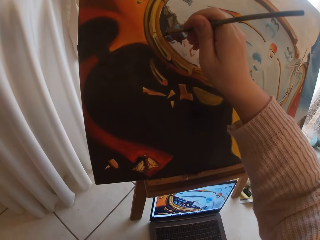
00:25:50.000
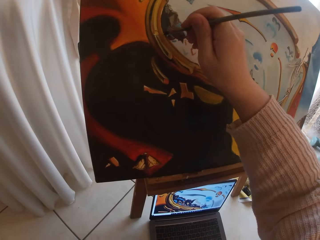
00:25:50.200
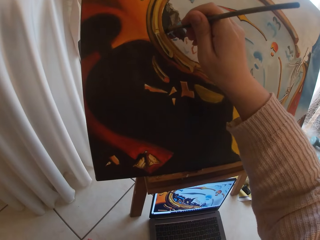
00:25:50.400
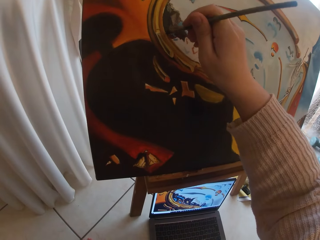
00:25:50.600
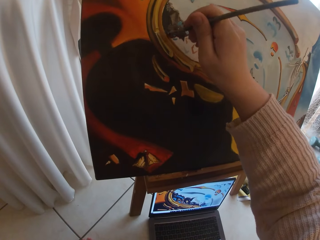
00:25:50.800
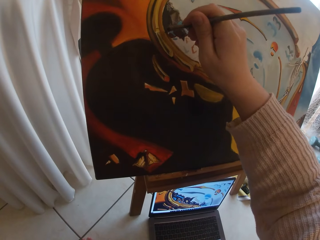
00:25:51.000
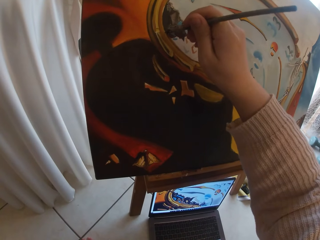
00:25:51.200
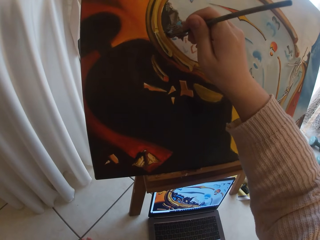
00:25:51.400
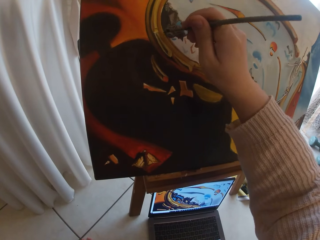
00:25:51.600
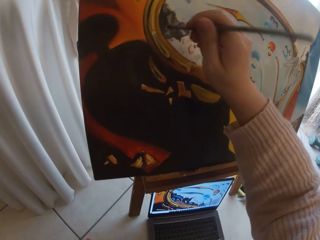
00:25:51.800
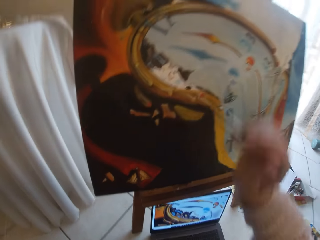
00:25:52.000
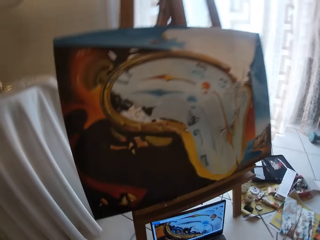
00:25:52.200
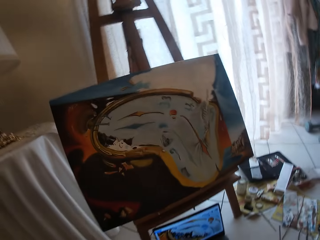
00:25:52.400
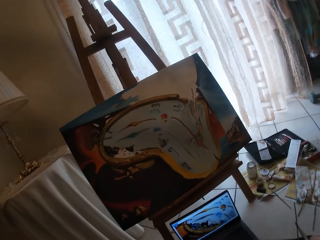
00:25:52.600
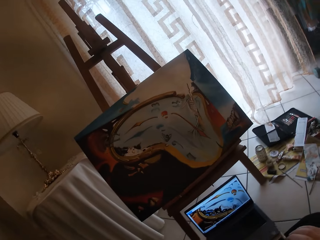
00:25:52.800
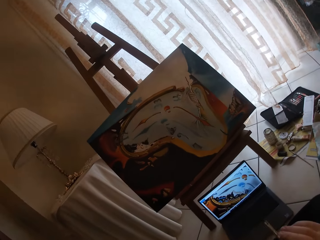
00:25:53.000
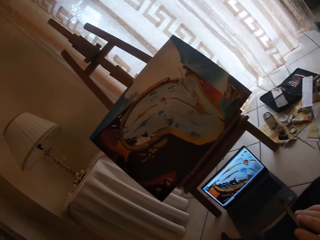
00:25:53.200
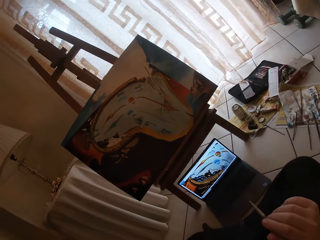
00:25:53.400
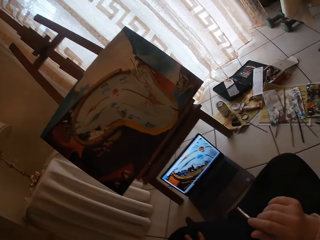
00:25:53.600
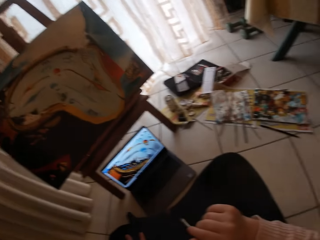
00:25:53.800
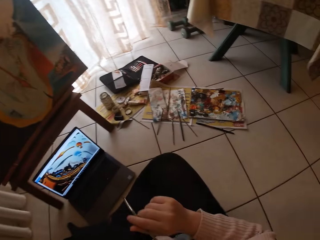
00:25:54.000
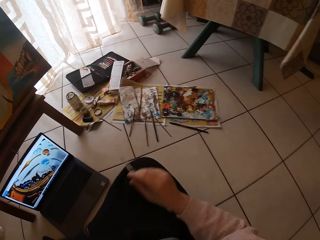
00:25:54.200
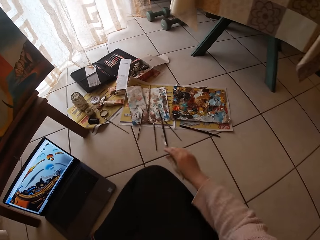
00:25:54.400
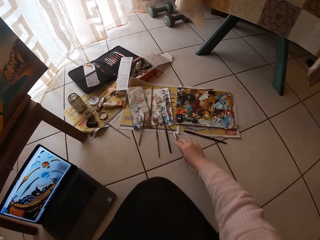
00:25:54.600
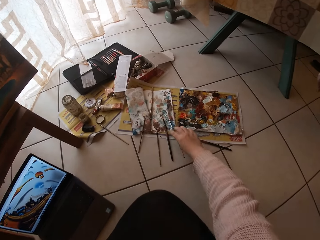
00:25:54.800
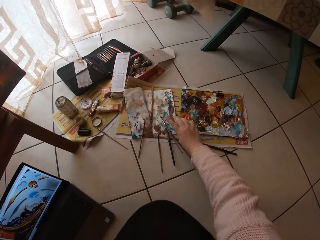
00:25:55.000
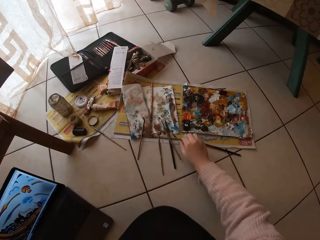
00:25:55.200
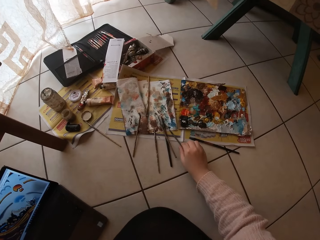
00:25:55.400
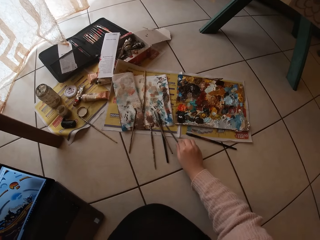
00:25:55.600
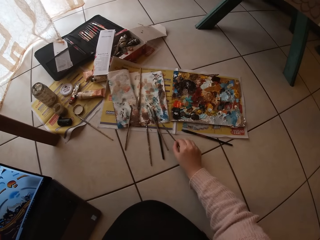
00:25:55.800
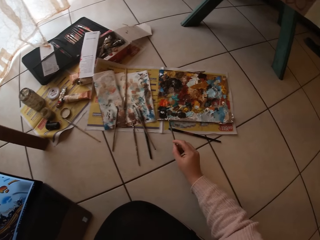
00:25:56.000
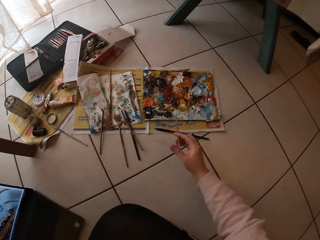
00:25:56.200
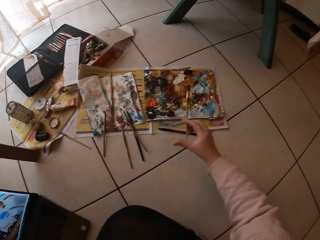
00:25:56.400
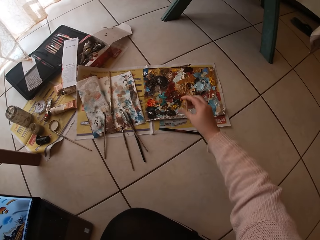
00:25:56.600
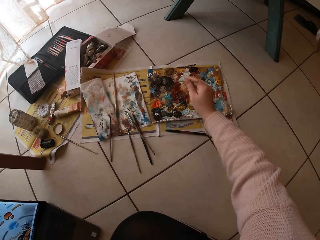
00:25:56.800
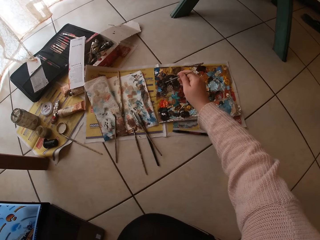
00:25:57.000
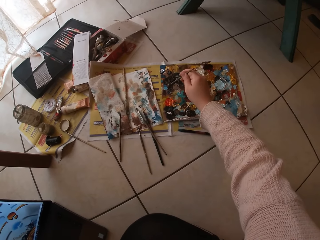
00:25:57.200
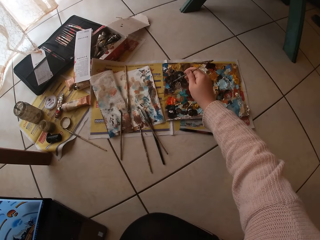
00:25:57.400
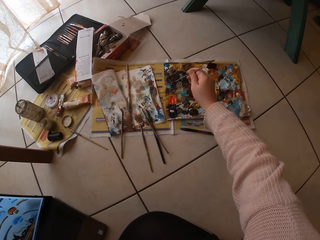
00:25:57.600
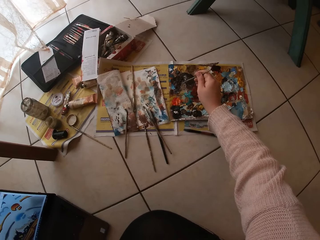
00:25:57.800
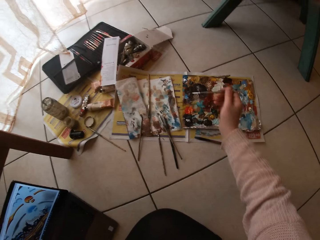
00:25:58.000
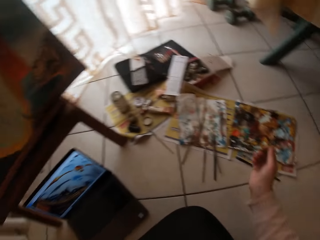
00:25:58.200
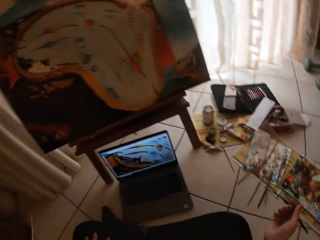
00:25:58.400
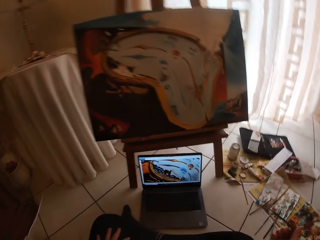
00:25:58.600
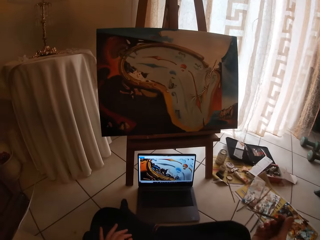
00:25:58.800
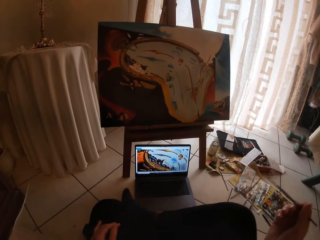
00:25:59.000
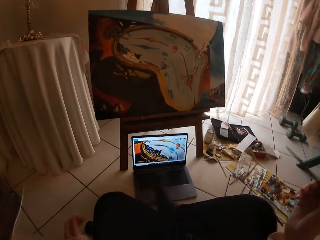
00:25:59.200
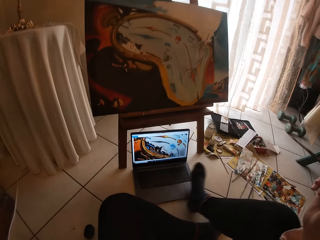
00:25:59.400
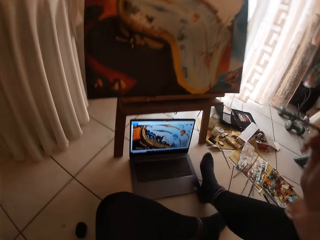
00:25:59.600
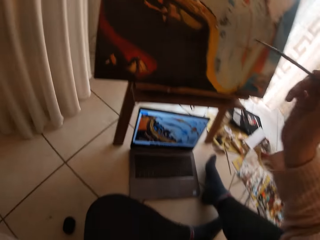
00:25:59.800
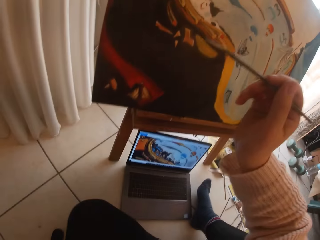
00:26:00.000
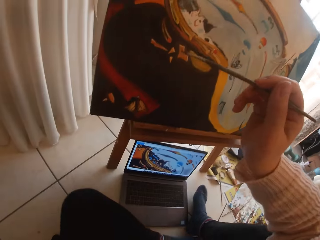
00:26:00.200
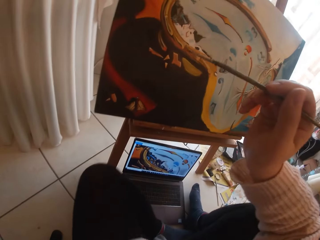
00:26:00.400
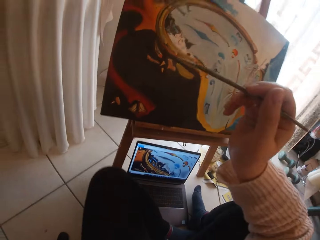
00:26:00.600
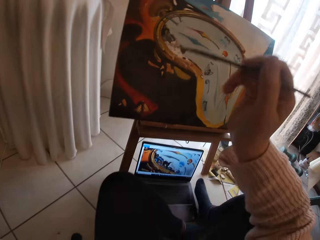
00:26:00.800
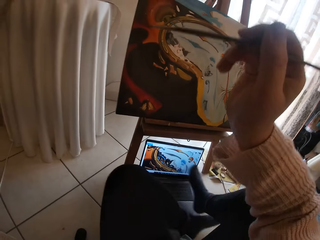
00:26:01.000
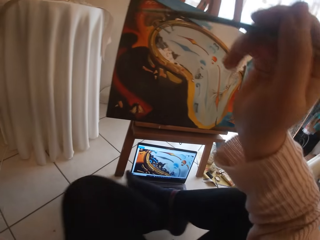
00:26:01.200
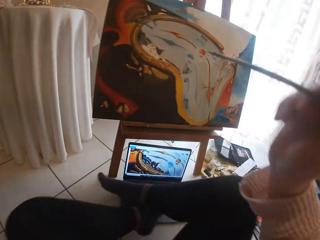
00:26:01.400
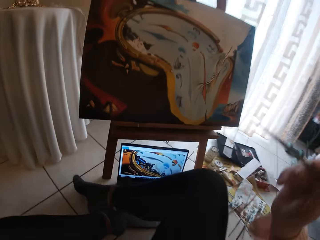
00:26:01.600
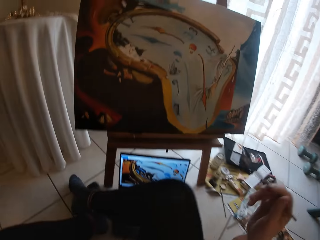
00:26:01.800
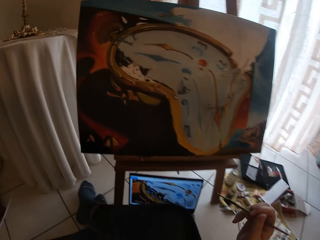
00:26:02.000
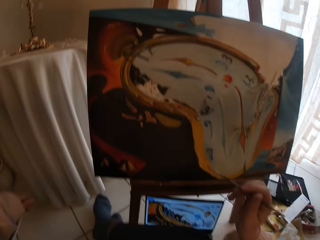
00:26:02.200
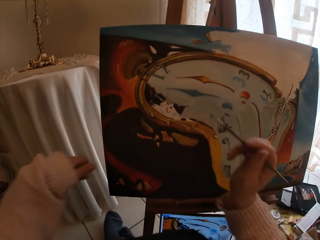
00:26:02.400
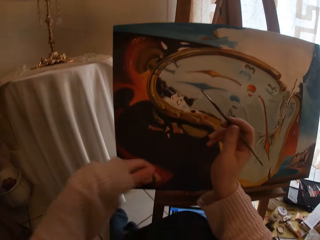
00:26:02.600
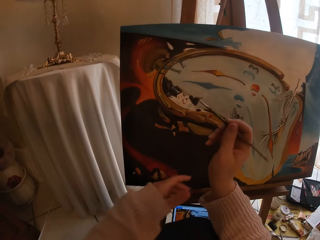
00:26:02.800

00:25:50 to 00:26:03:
The camera wearer paints with the brush. They stop painting. They look at the laptop. They put the brush on the floor. They pick up another brush from the floor. They swirl the brush on the colour palette and dip the brush in the paint. They look at the laptop. They move near to the painting.

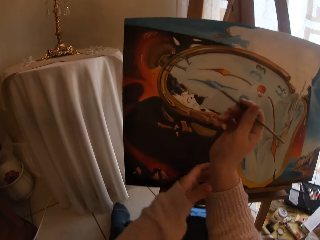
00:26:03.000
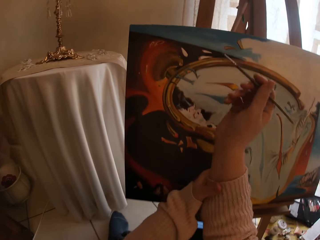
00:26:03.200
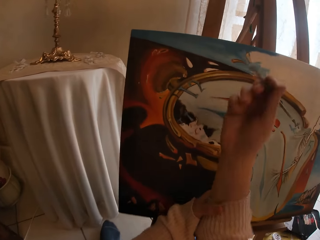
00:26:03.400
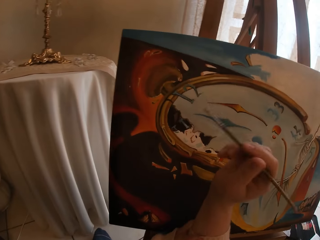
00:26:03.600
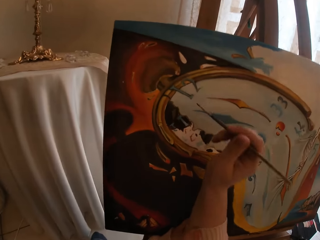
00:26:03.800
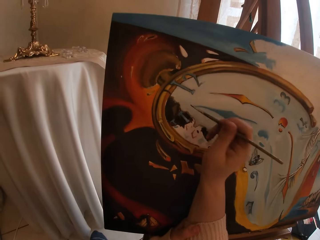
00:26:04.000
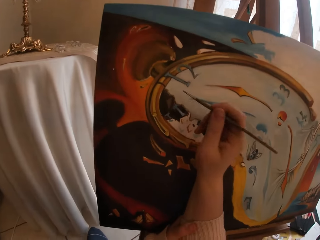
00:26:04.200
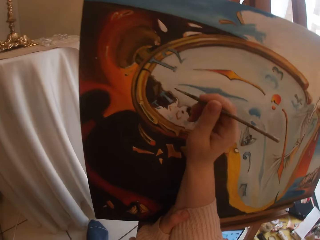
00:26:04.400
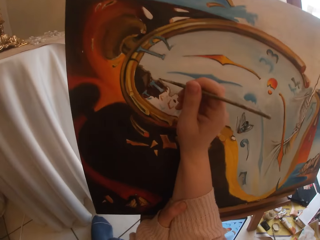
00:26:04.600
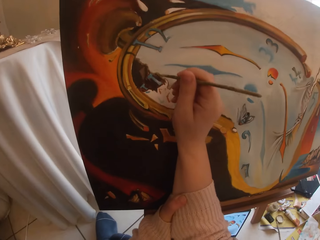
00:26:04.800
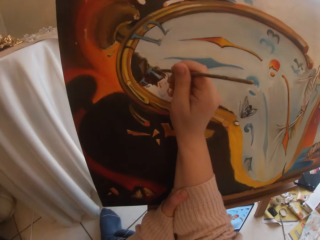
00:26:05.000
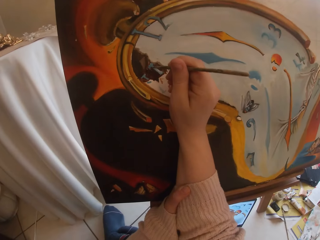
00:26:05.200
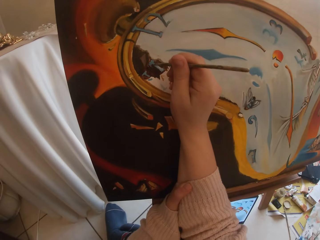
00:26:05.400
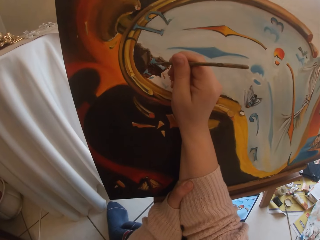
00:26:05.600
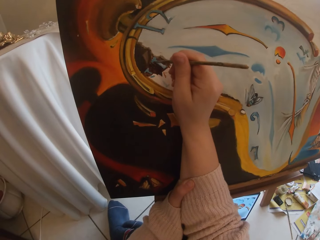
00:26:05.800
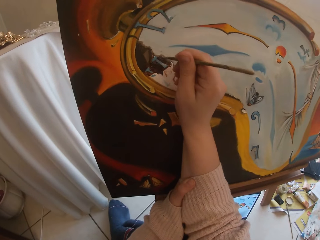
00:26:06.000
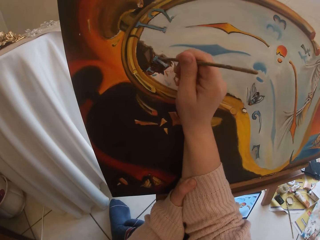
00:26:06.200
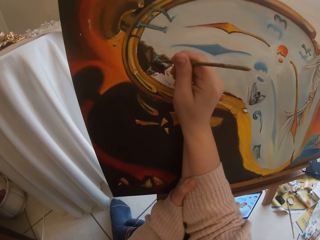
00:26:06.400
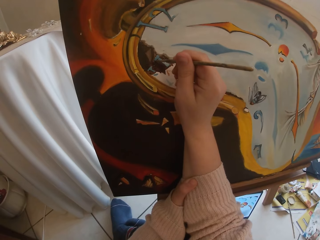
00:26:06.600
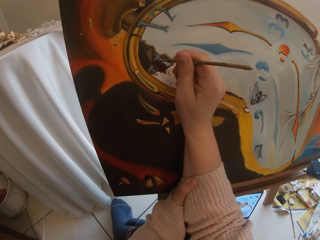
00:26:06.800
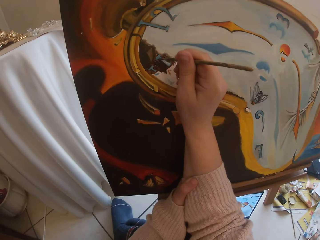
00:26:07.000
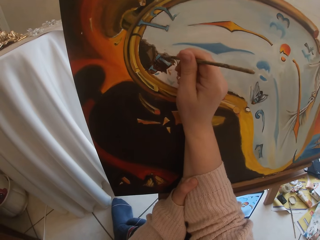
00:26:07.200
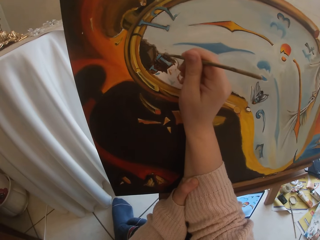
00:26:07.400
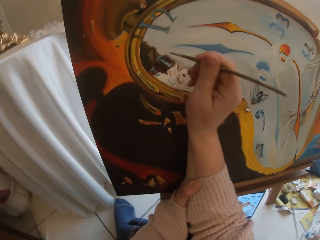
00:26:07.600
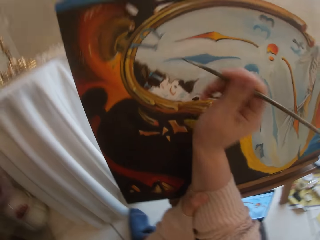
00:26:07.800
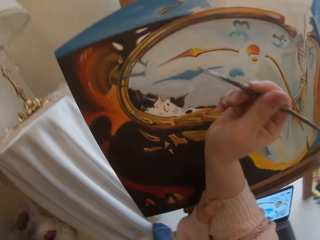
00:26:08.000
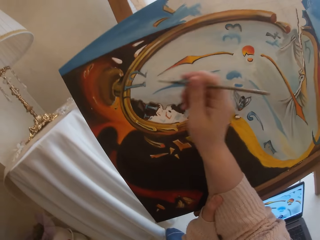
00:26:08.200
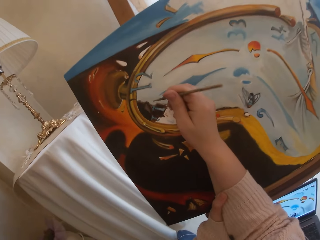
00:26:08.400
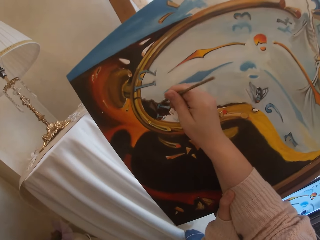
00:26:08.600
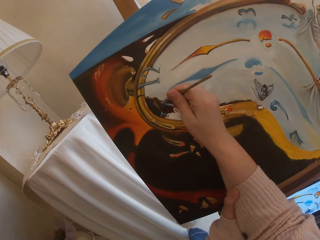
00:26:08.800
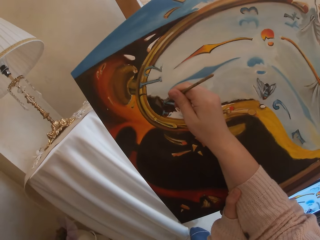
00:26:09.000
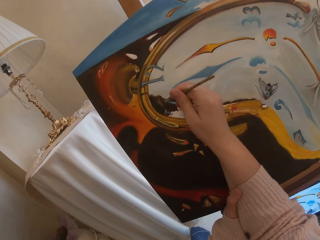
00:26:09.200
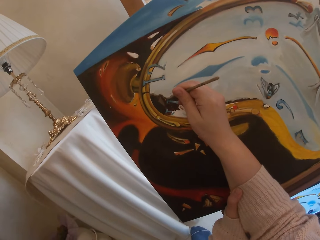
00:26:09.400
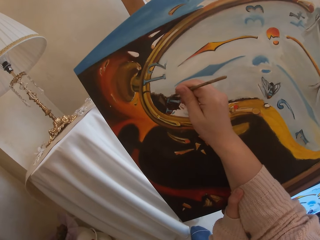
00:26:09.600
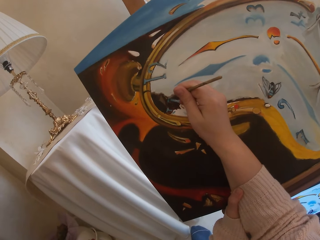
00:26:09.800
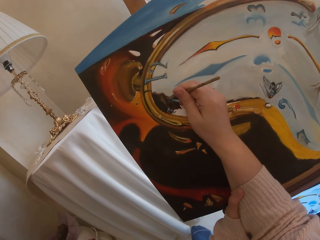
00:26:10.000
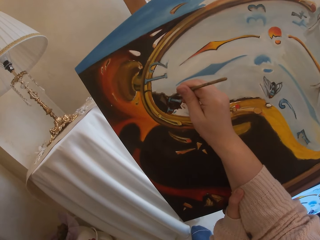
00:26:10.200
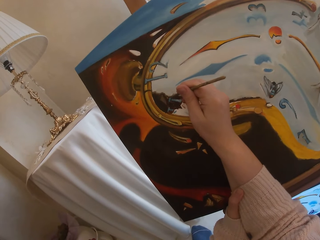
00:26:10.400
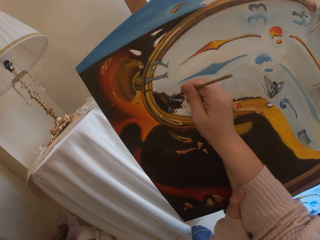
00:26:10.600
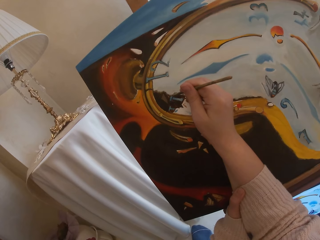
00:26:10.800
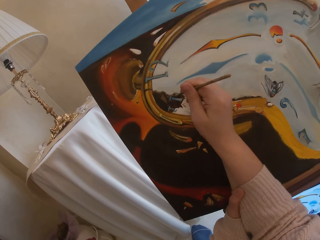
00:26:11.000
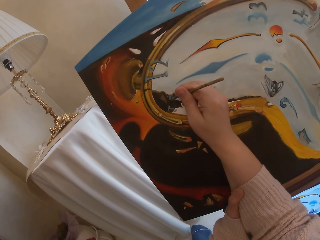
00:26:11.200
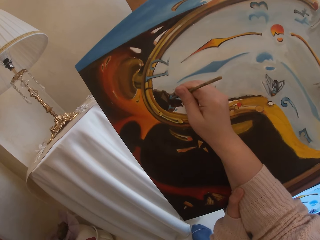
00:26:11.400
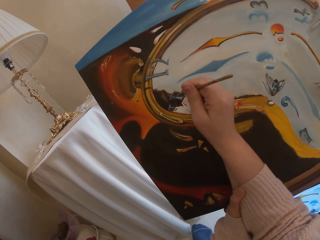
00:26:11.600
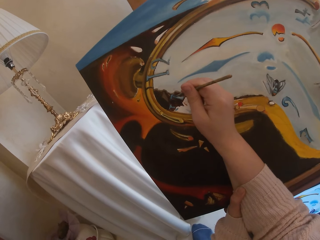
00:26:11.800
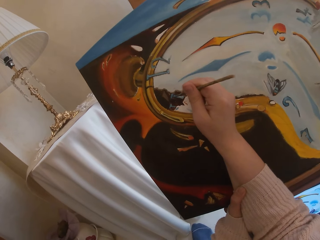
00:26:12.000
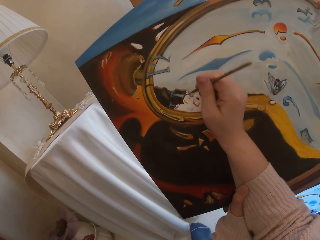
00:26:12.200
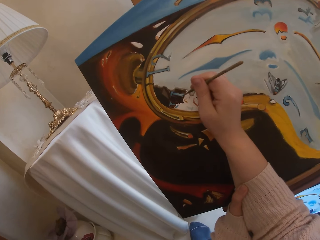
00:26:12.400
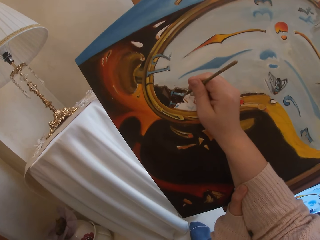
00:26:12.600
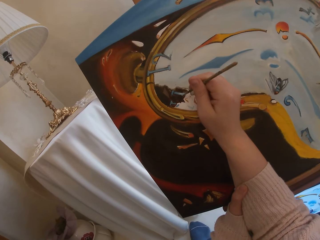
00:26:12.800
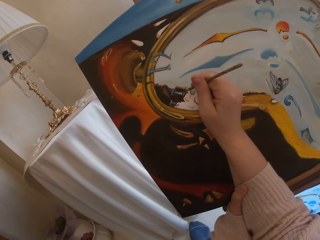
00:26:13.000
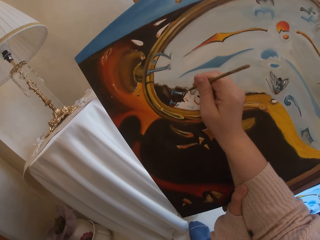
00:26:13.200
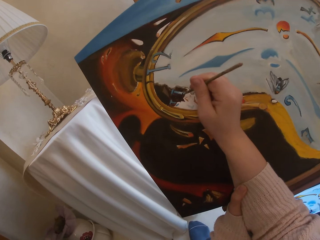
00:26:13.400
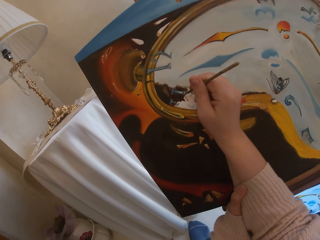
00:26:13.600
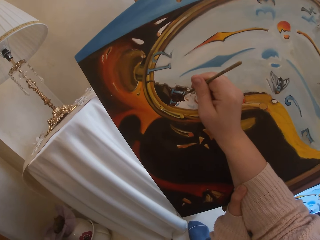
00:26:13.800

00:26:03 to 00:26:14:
The camera wearer holds her hand. She paints the canvas with the brush.
